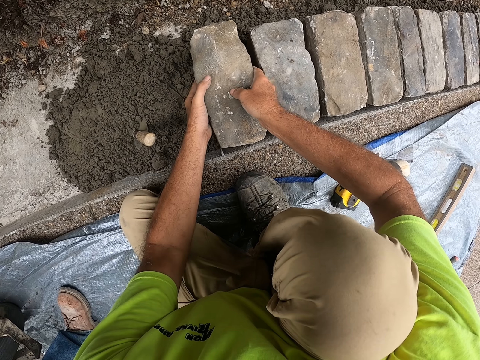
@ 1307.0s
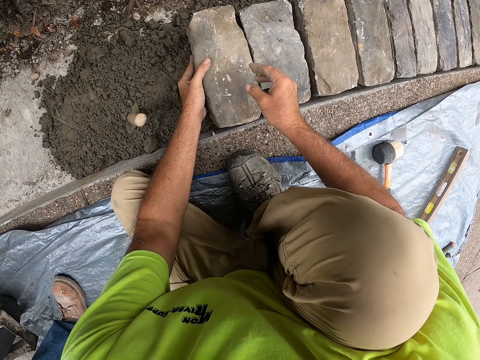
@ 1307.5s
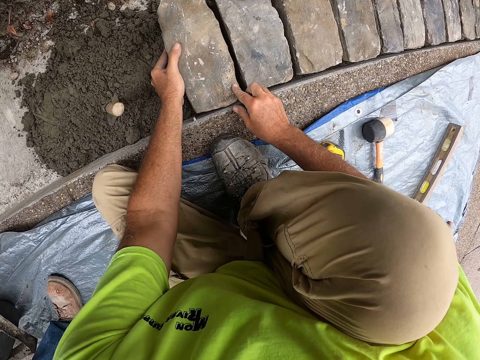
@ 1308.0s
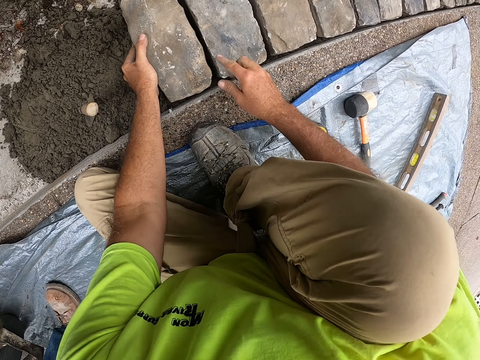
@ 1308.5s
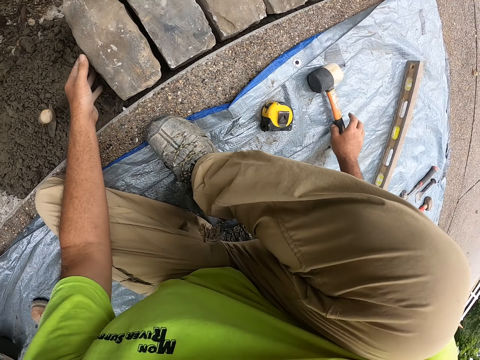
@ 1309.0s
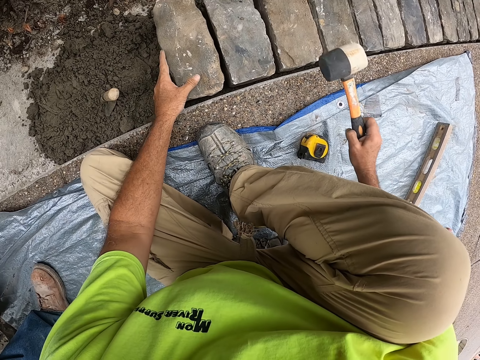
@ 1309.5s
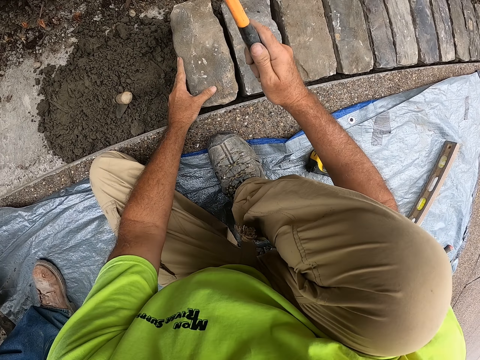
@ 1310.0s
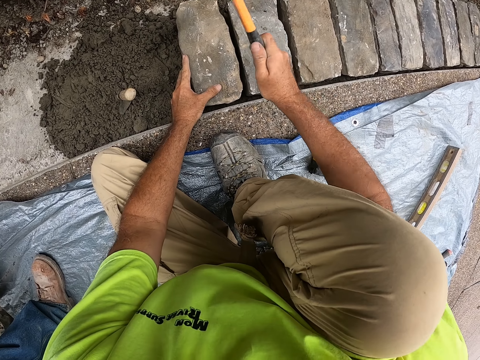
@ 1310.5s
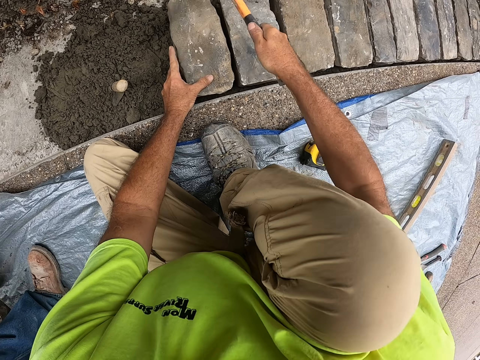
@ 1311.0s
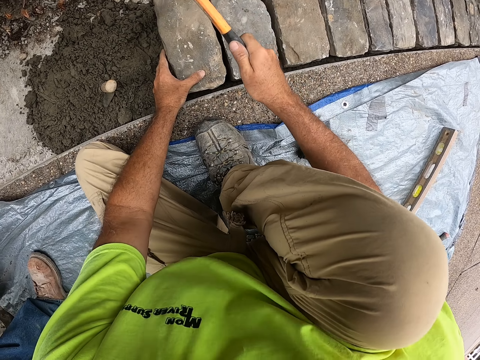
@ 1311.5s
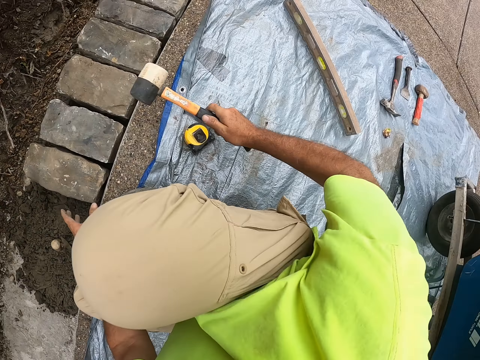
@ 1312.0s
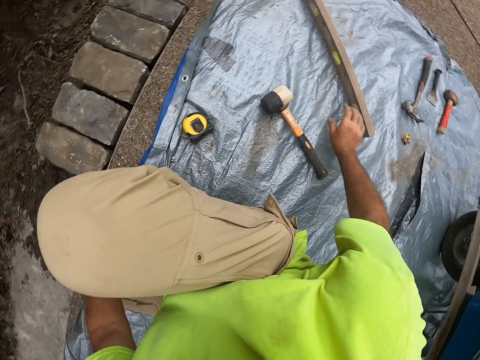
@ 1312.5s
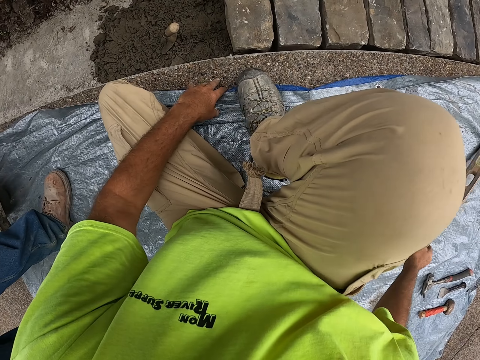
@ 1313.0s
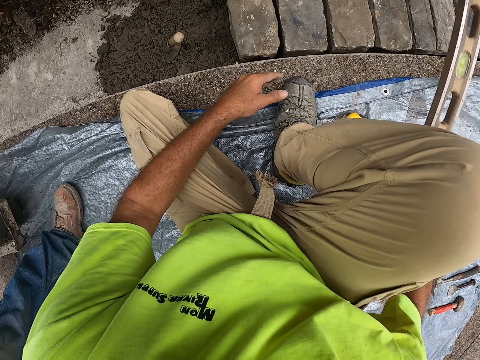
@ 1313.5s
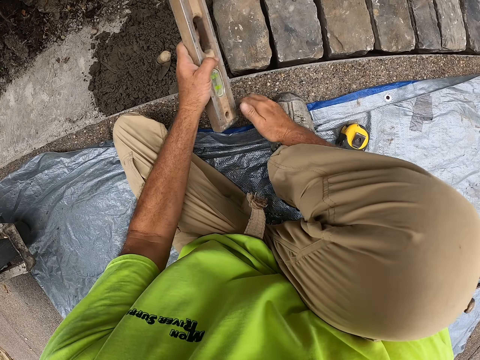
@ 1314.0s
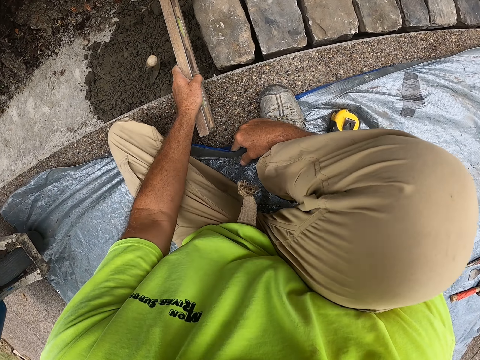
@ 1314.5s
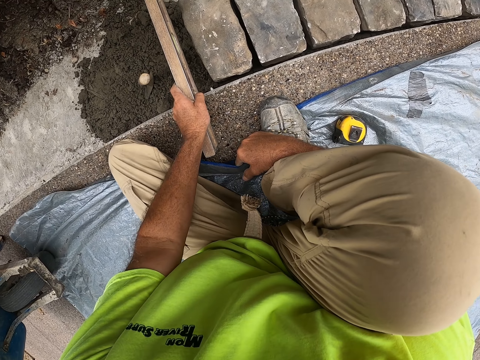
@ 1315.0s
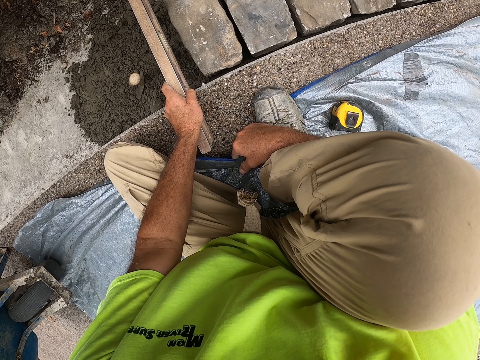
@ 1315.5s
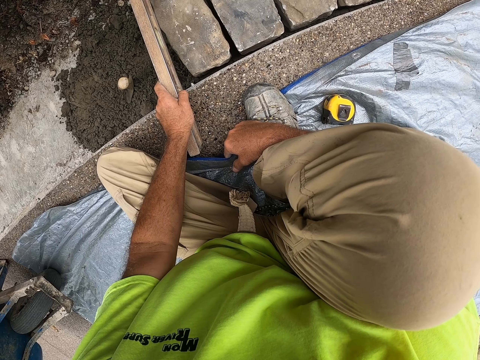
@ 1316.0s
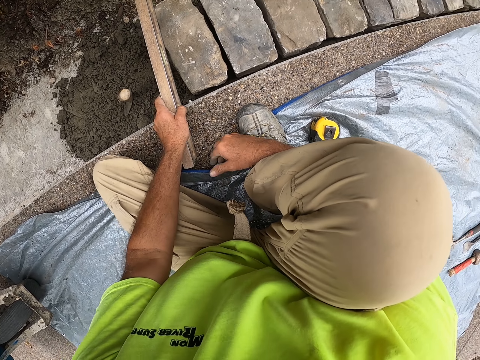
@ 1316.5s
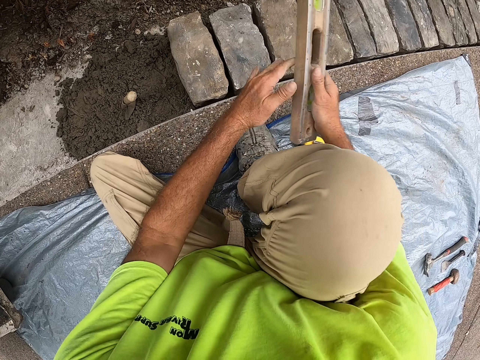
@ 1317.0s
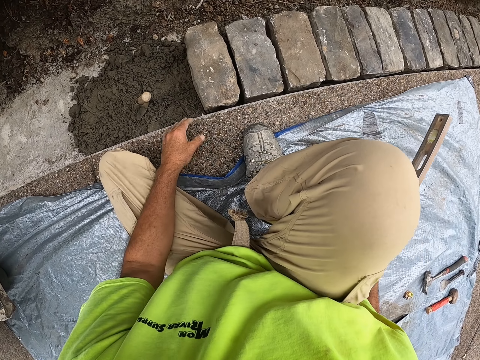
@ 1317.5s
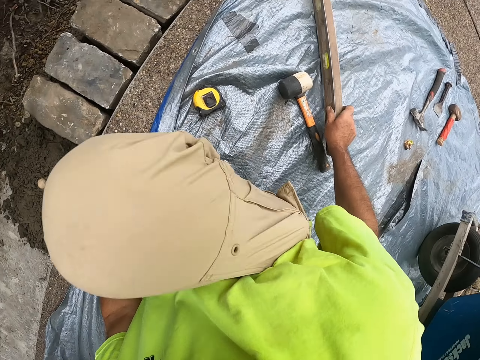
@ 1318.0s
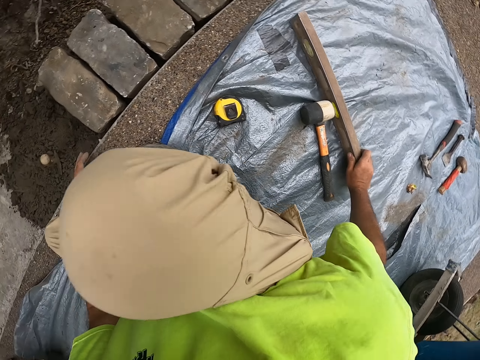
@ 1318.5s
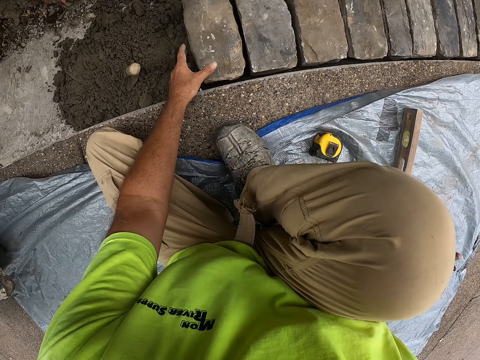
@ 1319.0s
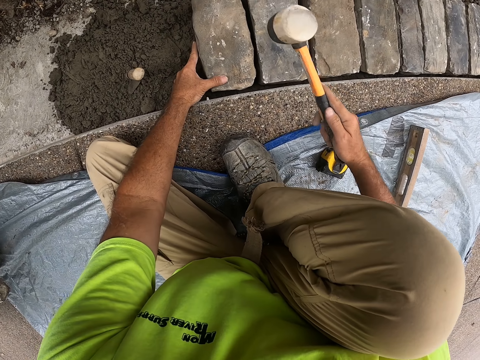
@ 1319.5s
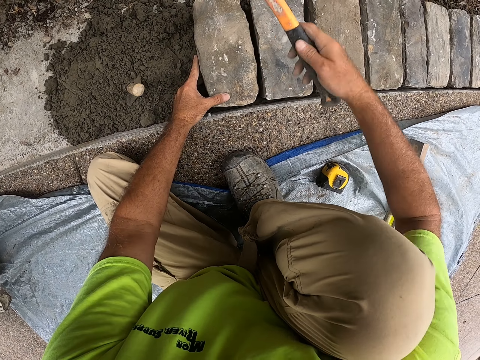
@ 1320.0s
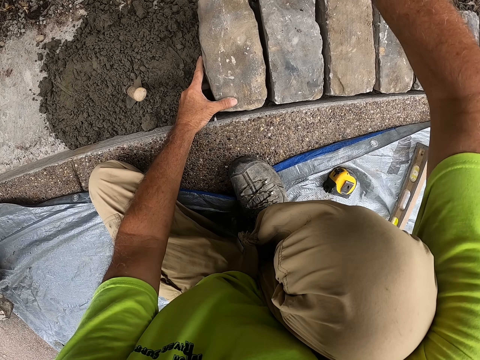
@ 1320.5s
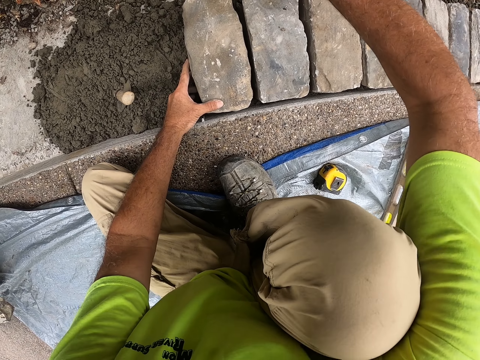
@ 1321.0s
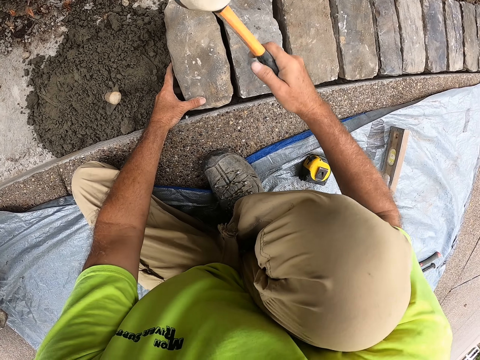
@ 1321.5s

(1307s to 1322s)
The camera wearer puts the brick on the concrete. They pick the mallet and hit the brick with the mallet. They put the mallet on the tarp. They hold the hammer. They pick the level ruler. They hold the spirit level. They measure the brick level. They put the level ruler on the tarp. They hit the brick with the mallet.

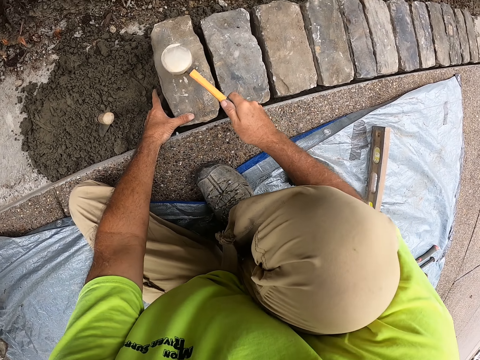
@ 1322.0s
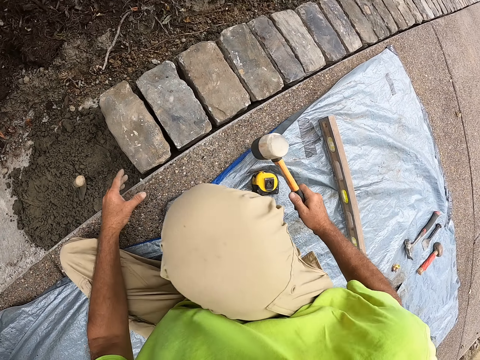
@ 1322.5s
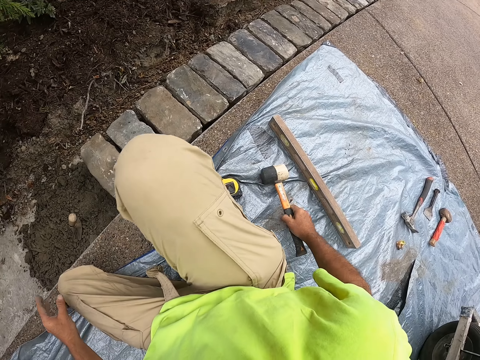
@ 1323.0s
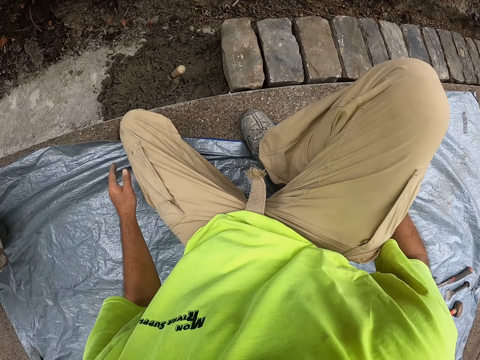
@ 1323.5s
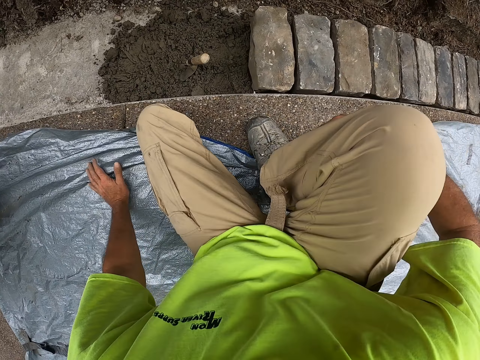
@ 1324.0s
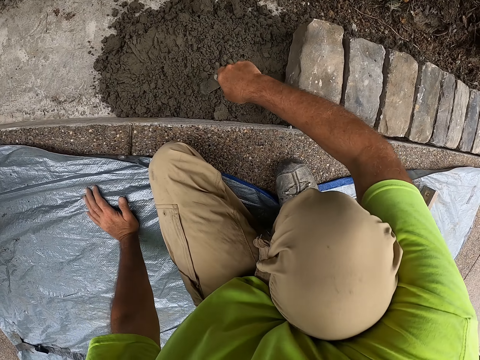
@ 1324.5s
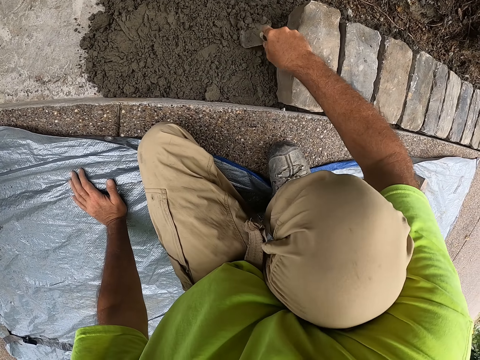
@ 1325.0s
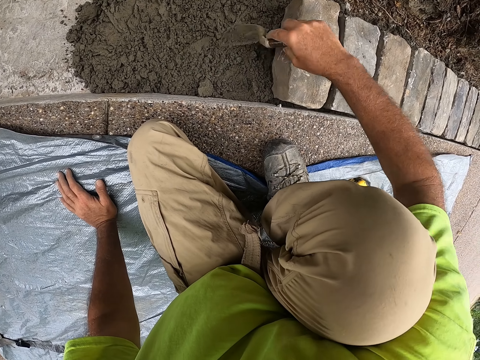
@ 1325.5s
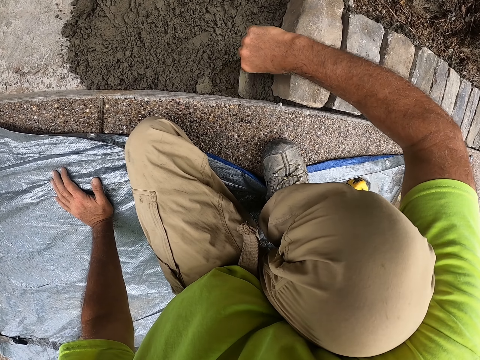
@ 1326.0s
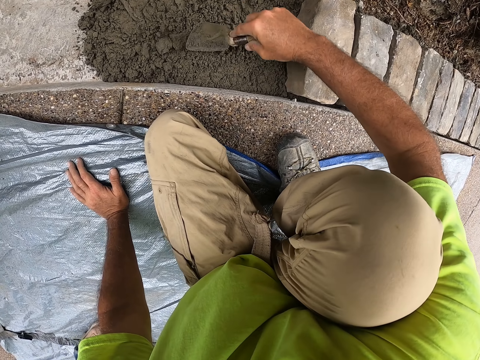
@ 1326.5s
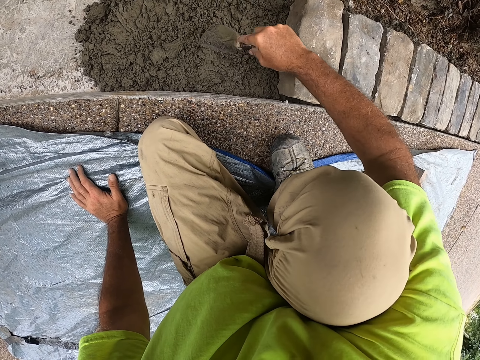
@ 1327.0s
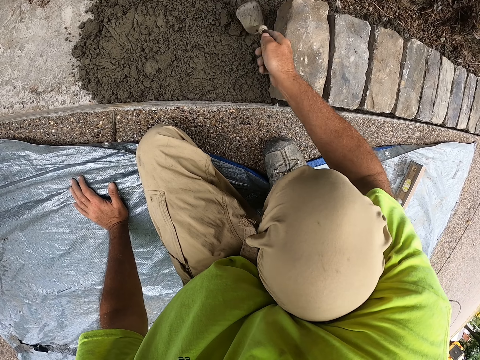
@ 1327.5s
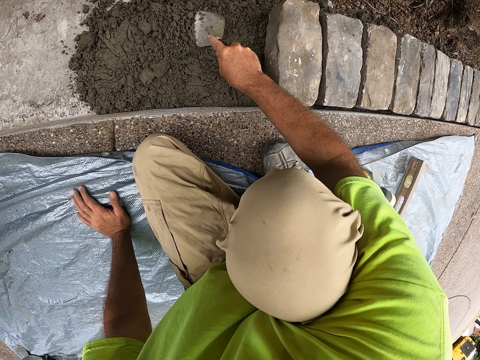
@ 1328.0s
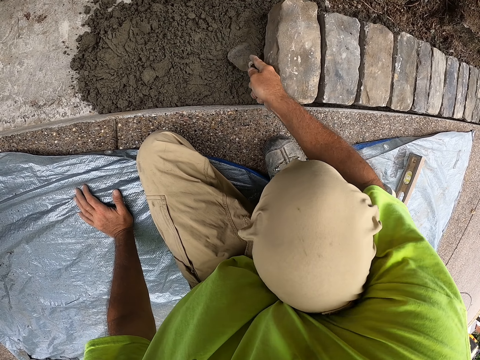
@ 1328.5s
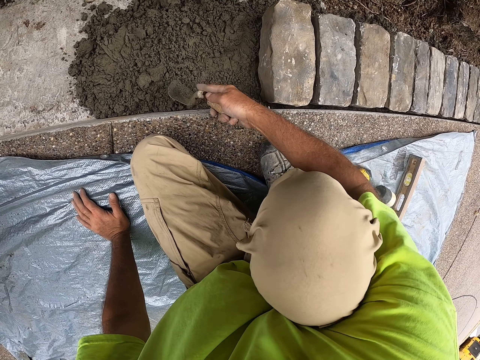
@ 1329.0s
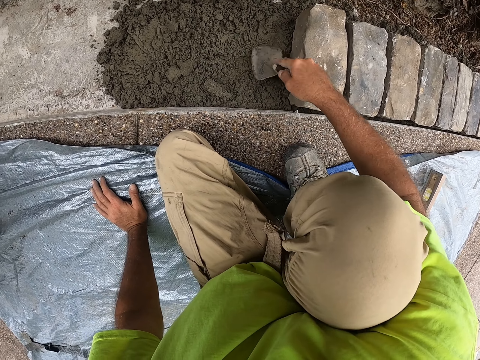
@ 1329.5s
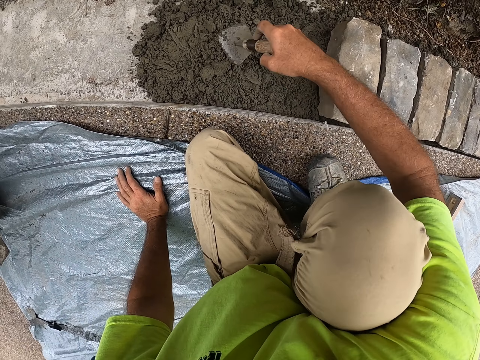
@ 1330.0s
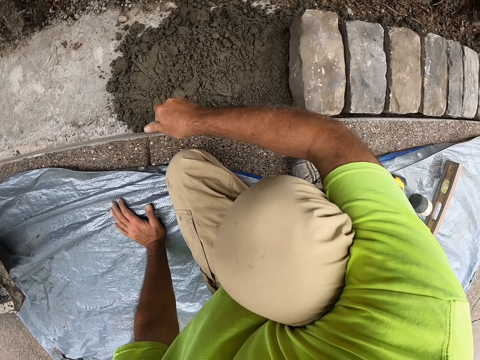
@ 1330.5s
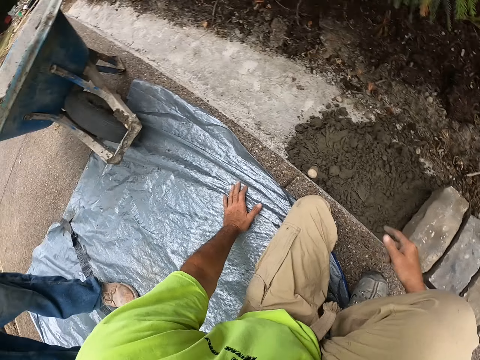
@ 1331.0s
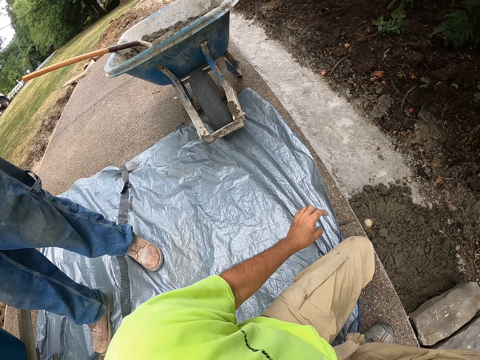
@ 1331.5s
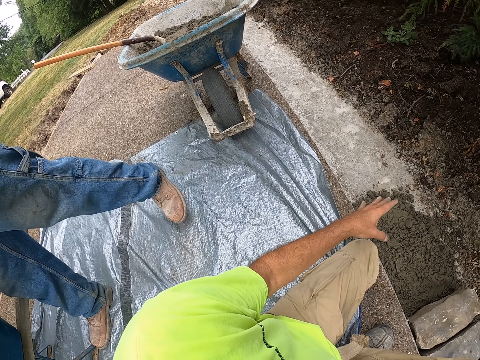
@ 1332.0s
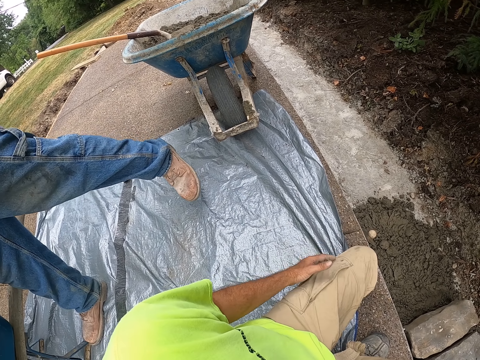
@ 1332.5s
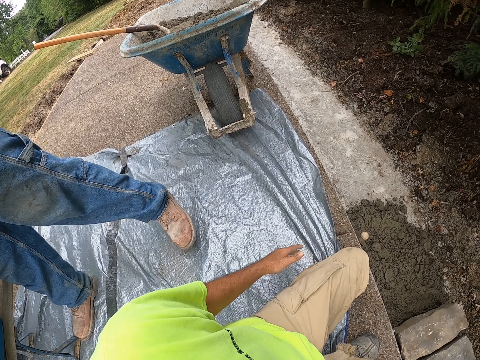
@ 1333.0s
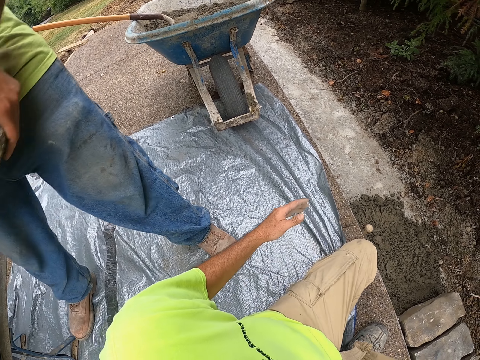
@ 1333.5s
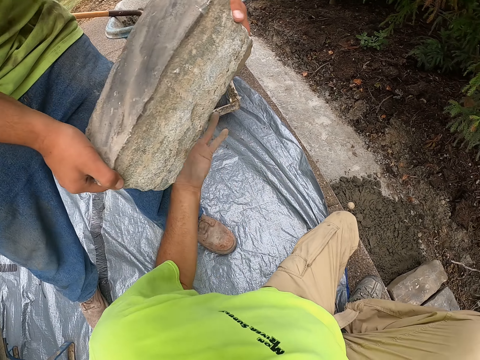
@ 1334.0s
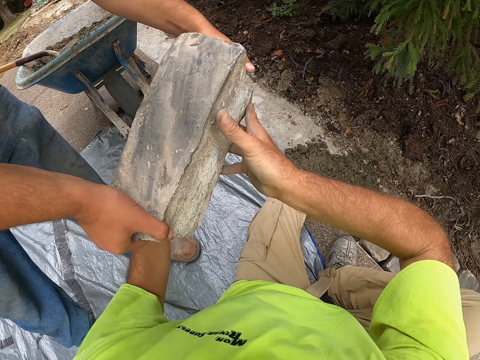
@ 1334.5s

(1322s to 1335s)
The camera wearer puts the mallet on the tarp. They pick the trowel. They spread the concrete. They hold the steel. They put the trowel in the concrete. They look at the wheelbarrow.
